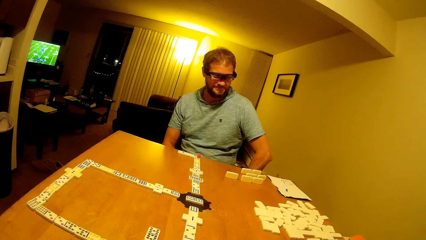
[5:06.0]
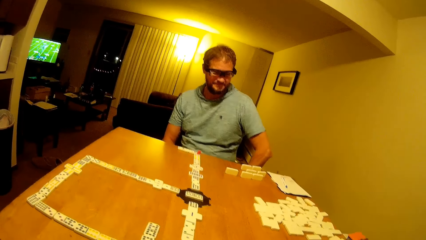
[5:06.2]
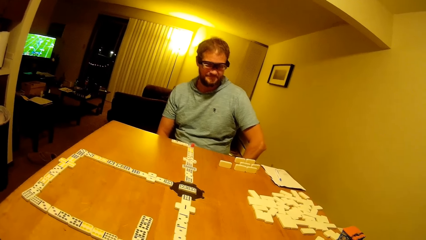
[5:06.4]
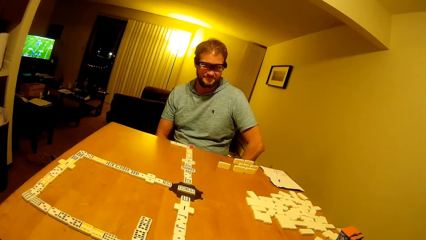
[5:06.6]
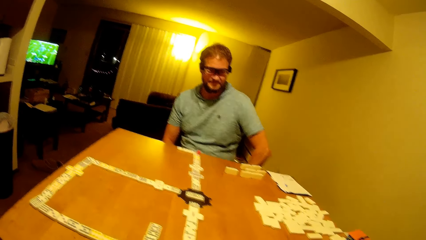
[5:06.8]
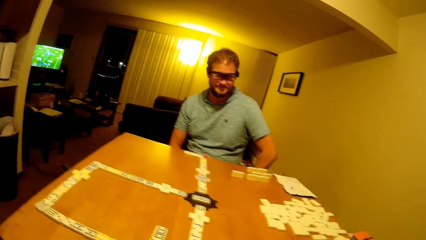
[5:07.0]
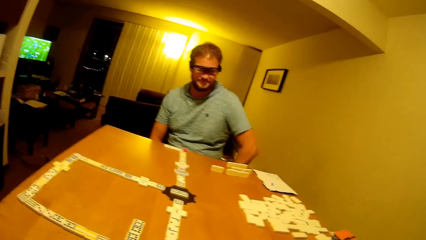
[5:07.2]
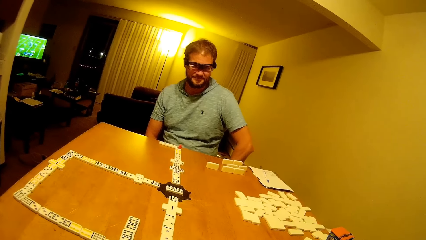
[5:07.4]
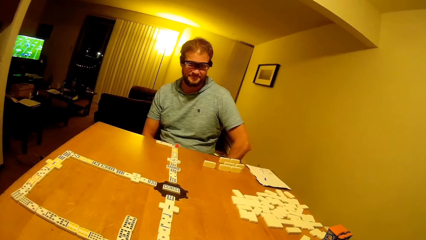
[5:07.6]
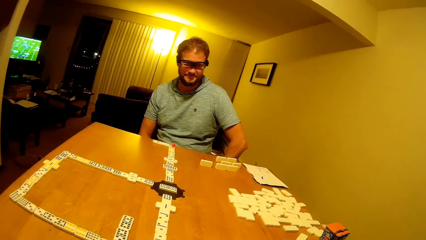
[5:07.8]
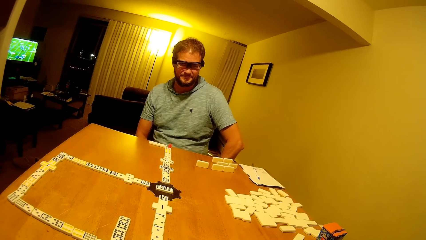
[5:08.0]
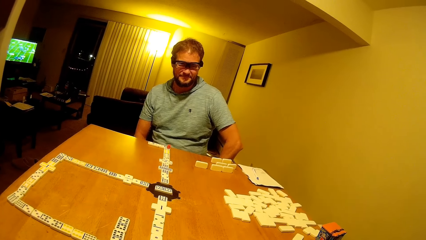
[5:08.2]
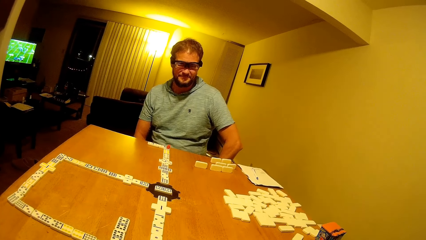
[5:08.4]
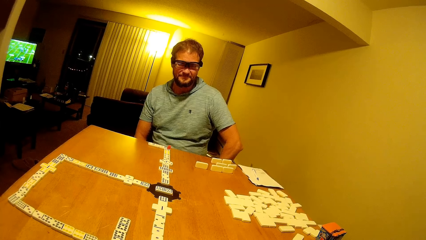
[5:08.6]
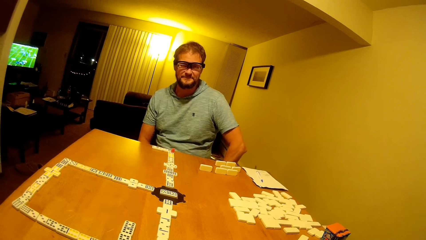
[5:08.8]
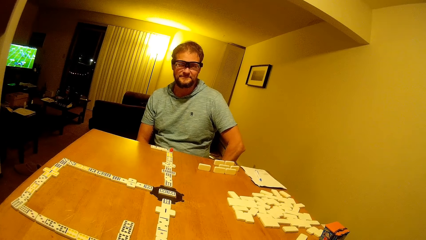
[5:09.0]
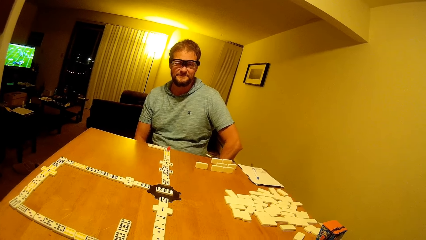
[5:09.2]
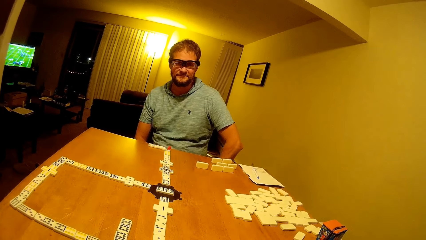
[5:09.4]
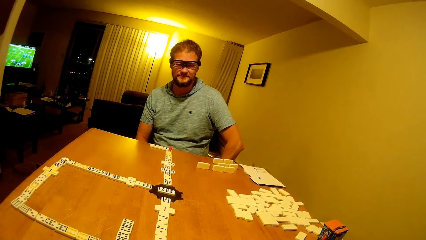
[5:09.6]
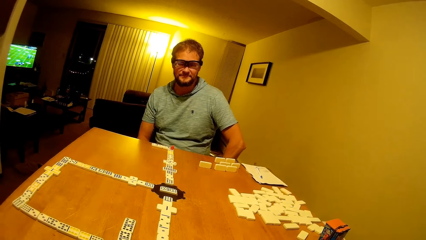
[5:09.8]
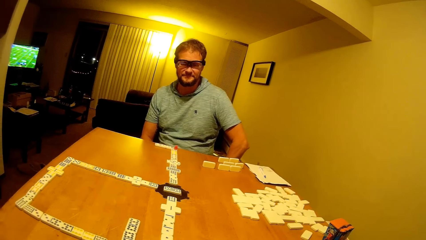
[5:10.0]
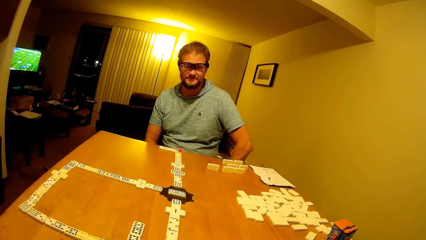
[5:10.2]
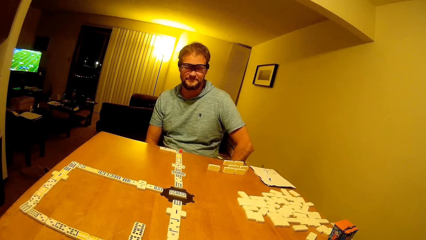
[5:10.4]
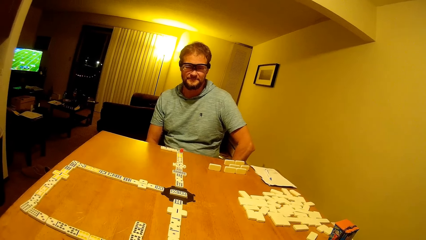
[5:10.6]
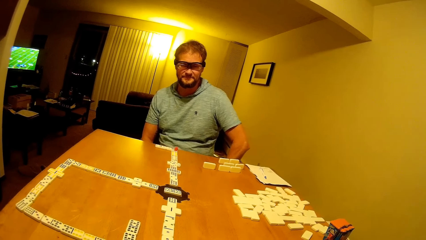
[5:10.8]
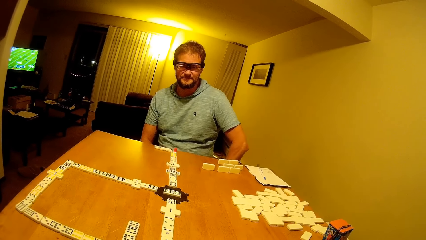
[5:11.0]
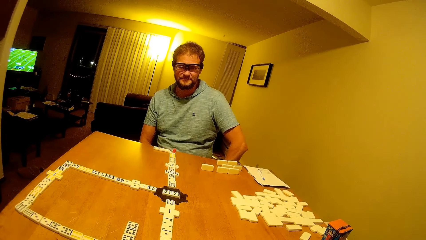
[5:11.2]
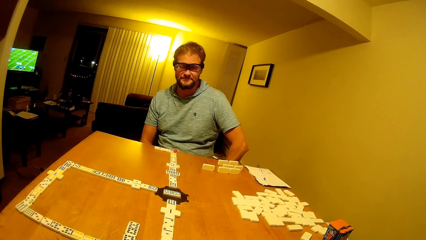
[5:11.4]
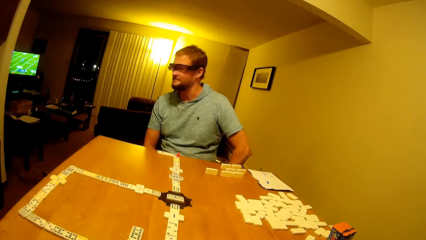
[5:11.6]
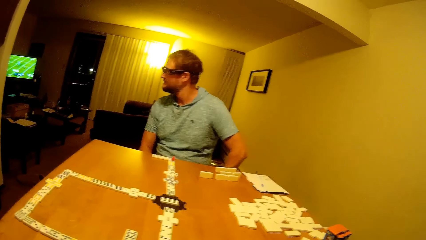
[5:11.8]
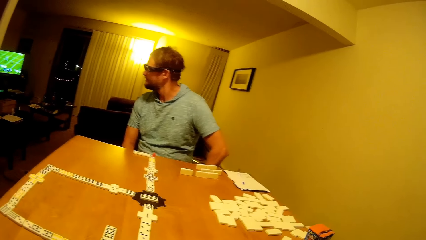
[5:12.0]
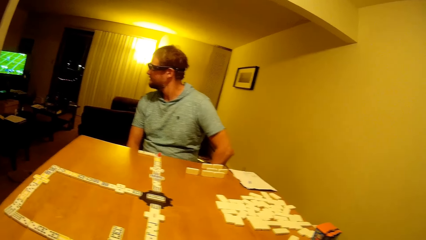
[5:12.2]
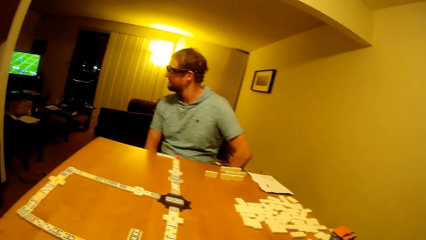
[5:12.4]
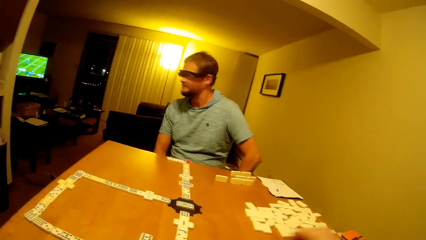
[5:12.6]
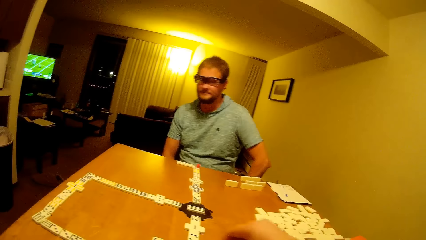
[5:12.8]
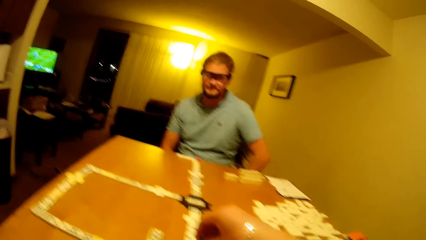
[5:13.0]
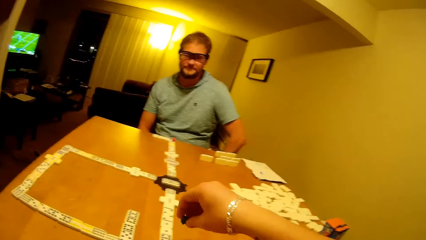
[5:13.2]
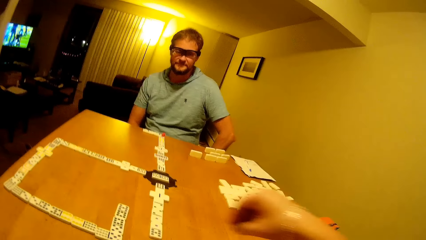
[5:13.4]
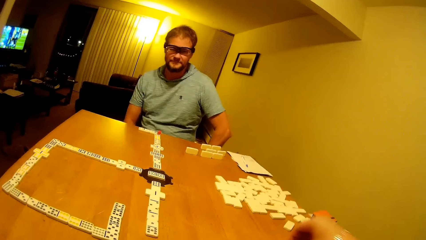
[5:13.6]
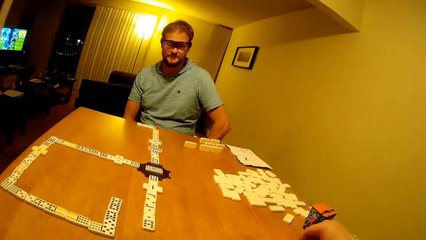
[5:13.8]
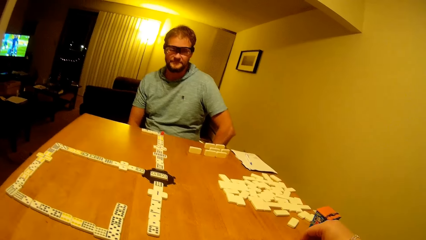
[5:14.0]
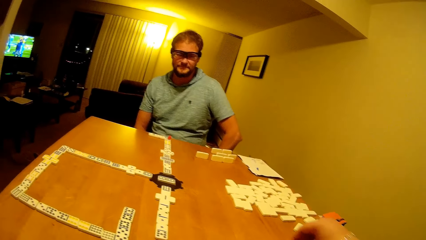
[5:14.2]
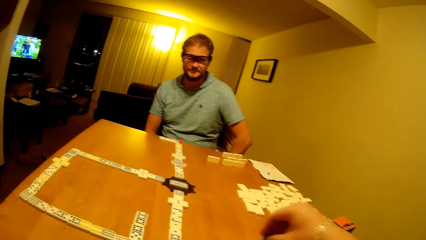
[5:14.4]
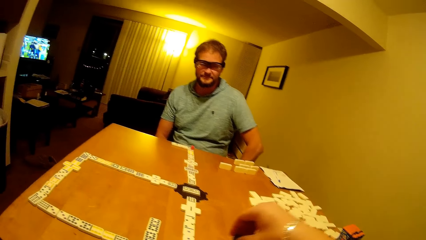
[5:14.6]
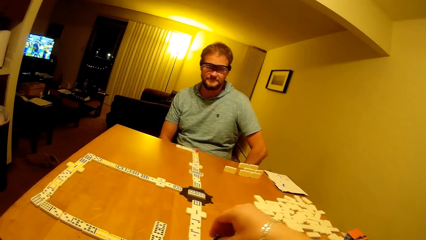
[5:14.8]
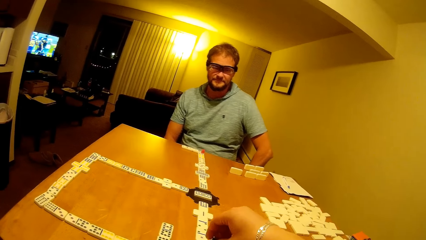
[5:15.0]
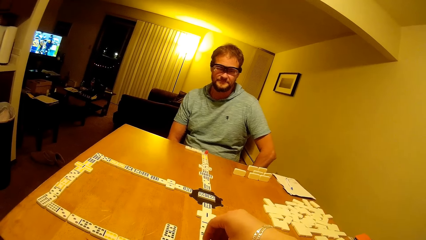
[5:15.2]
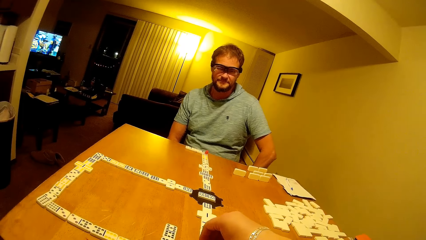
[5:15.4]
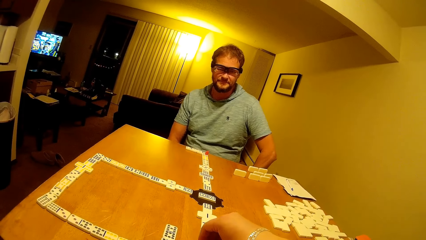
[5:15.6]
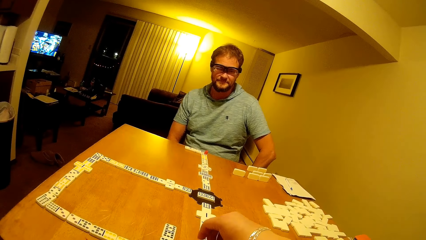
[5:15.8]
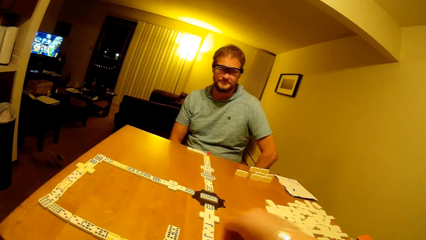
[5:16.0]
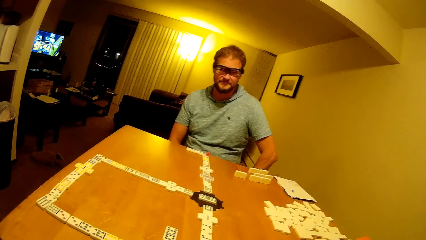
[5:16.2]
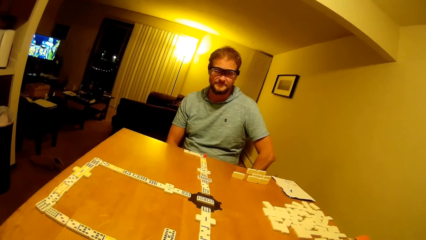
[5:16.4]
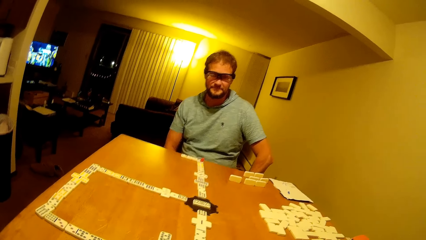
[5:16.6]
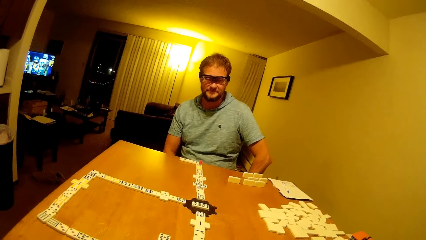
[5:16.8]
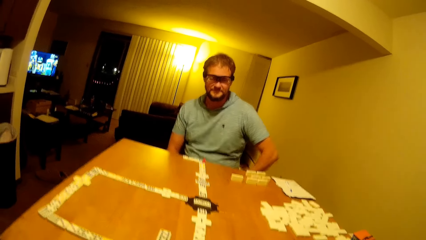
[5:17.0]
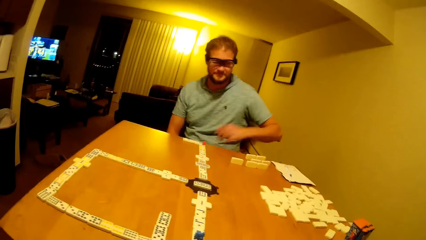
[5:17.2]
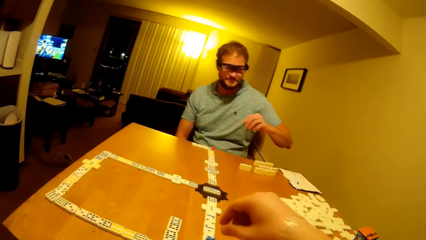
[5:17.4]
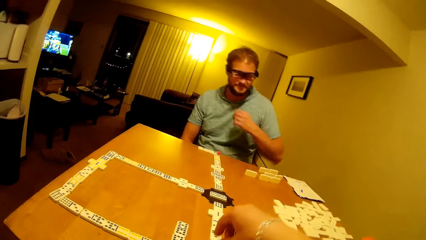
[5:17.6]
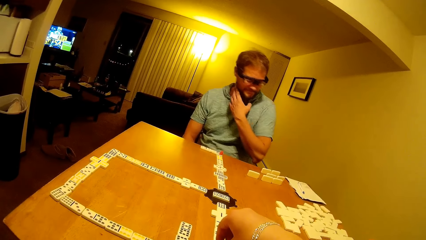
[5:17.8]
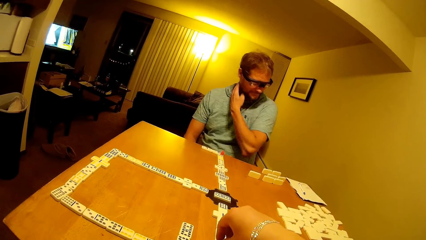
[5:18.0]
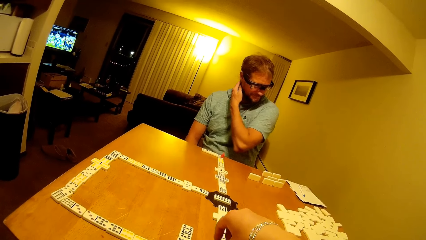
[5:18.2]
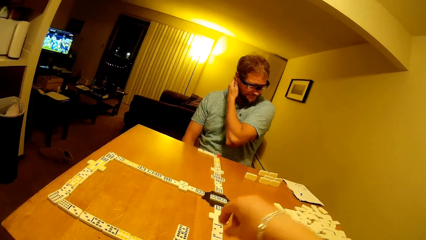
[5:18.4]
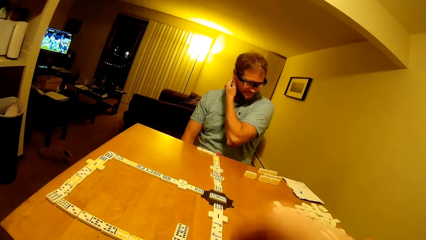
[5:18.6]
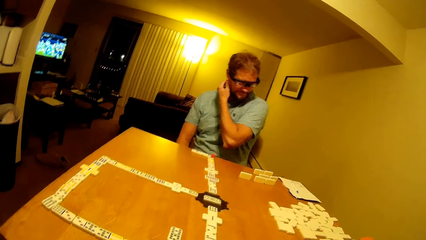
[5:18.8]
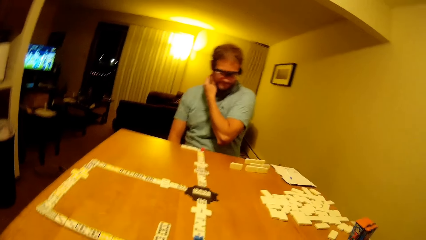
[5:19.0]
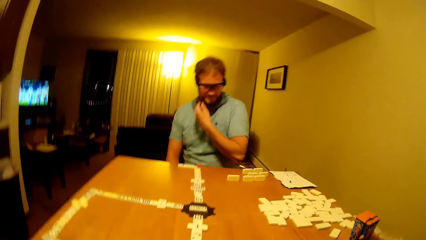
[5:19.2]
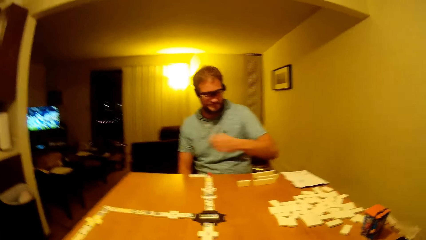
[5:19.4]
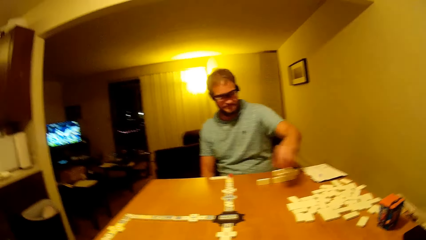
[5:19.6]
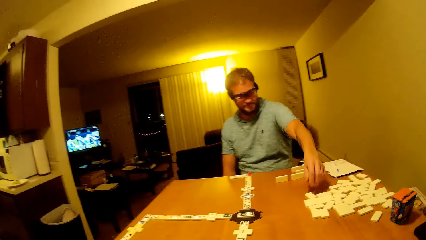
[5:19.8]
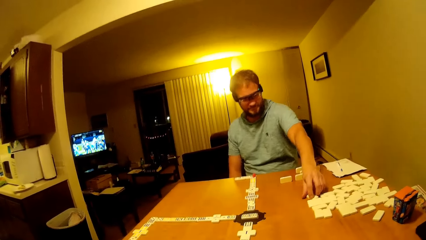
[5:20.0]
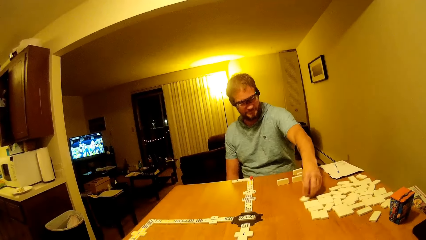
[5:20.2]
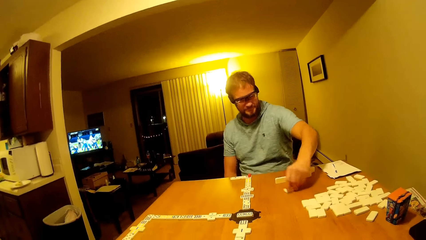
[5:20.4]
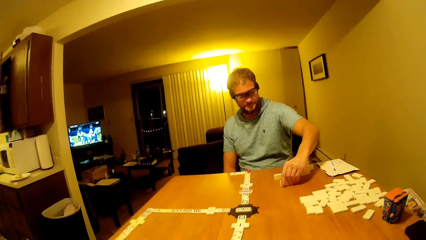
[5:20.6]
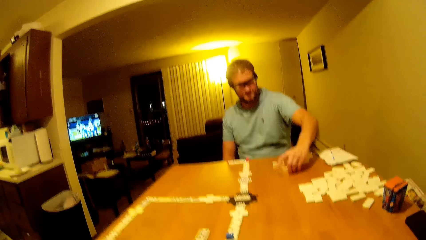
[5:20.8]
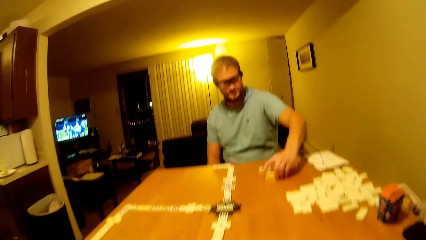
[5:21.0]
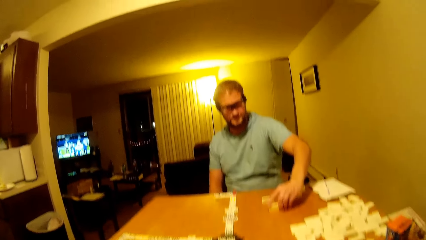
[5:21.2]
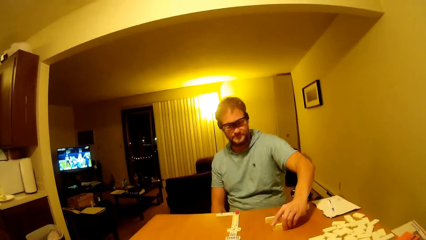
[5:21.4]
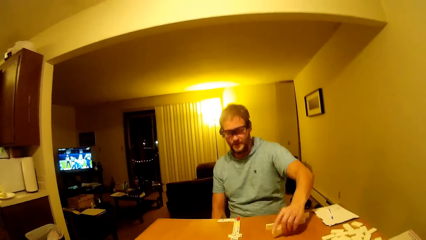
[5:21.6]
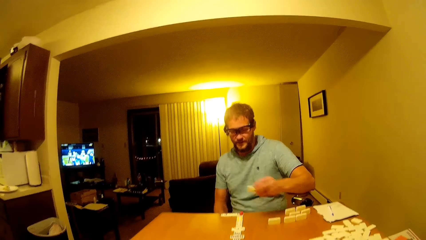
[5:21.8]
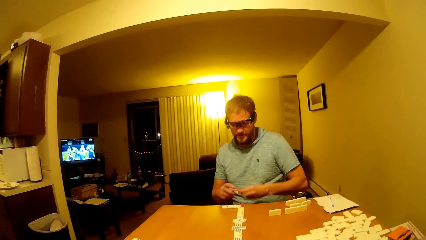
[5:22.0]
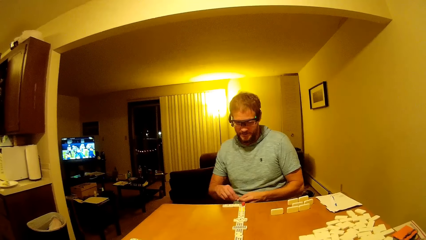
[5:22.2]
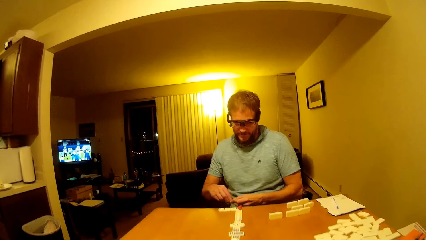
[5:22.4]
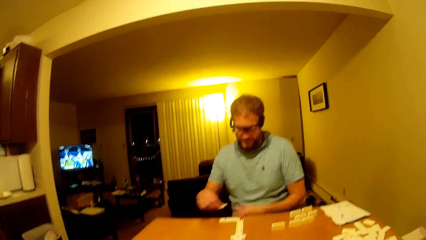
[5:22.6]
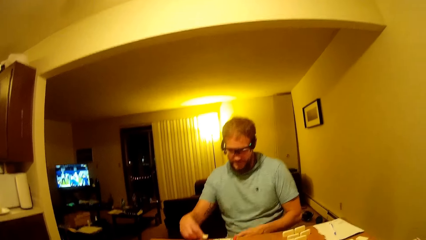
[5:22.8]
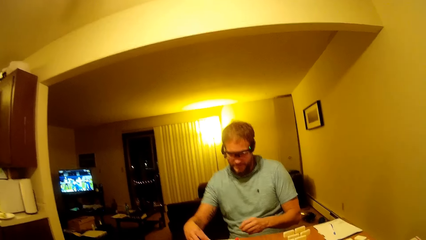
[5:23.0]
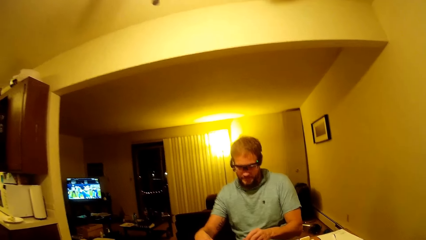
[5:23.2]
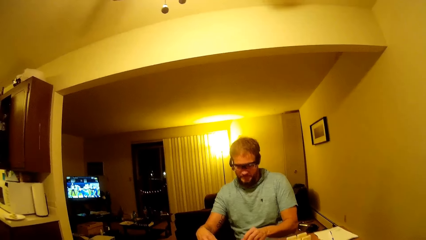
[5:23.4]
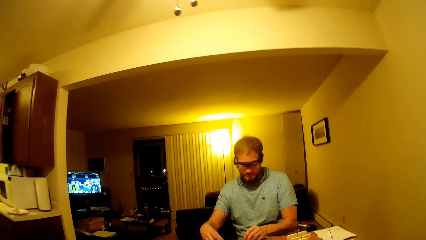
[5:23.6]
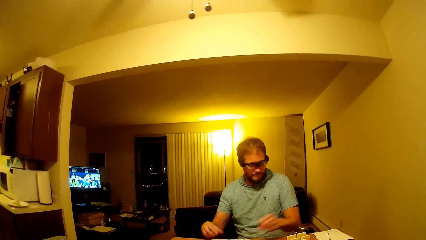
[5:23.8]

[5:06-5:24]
The camera wearer looks at the dominoes. A man looks at the other side and turns the head. The camera wearer moves his hand. He moves a dice. He moves the dice again. The man moves his hand, scratches his neck and holds the domino. The man moves the dice. The camera wearer talks to the man. The man holds the domino with the other hand.
